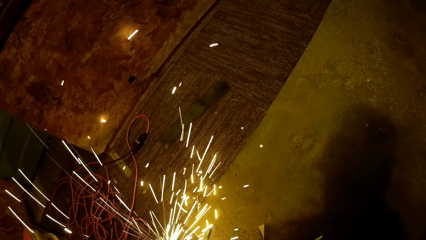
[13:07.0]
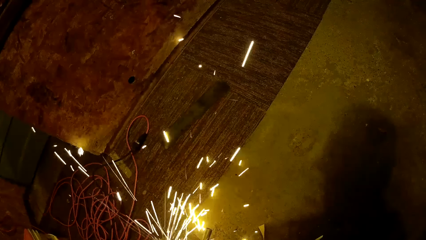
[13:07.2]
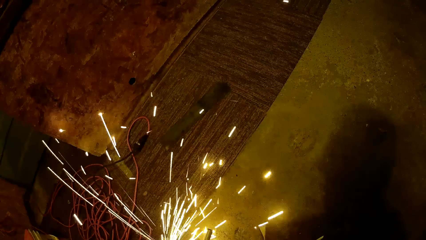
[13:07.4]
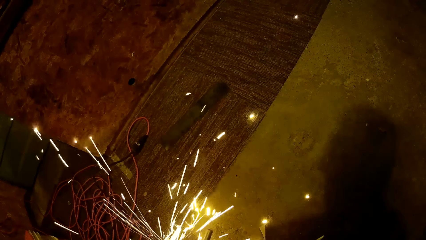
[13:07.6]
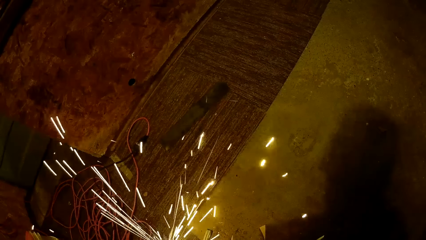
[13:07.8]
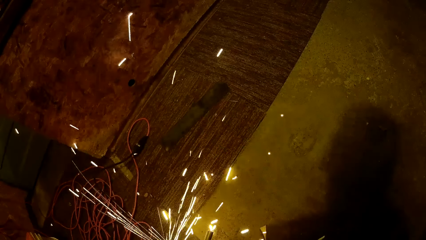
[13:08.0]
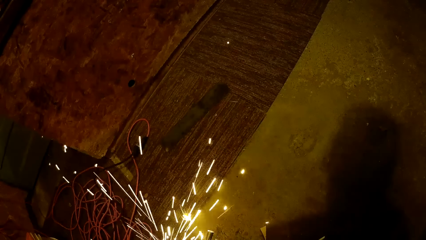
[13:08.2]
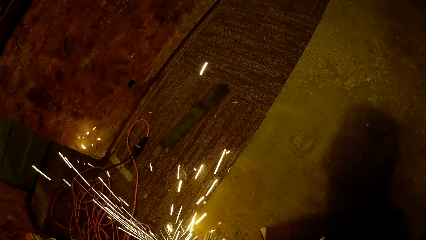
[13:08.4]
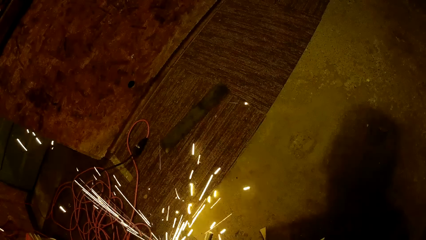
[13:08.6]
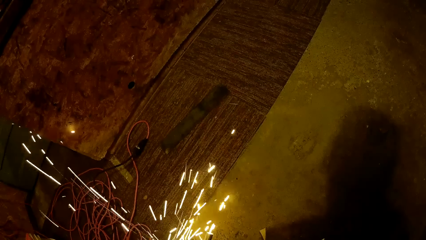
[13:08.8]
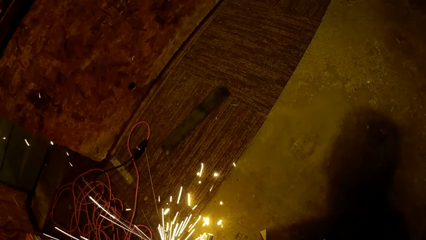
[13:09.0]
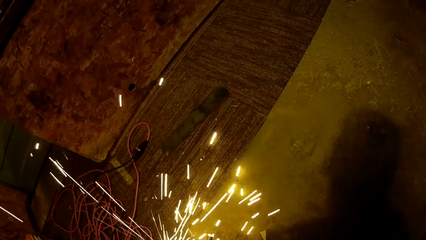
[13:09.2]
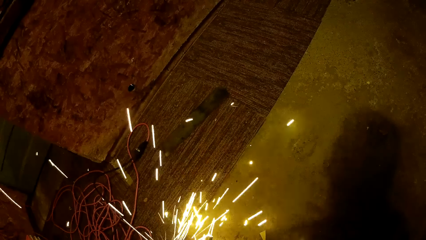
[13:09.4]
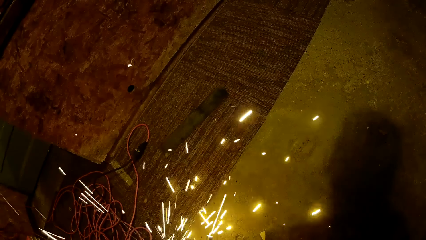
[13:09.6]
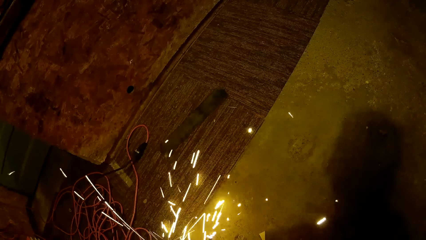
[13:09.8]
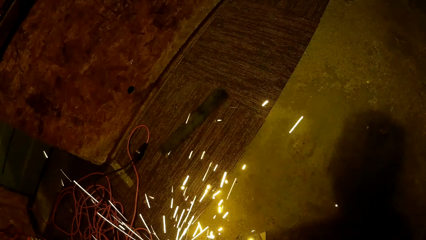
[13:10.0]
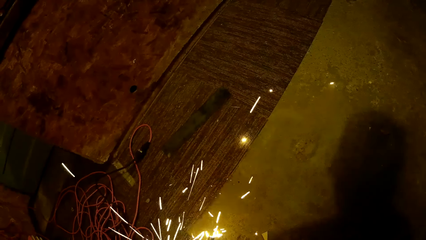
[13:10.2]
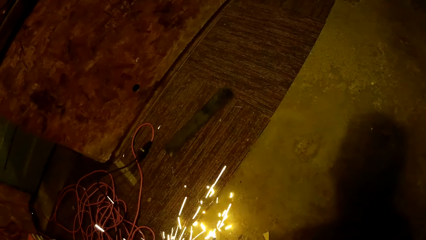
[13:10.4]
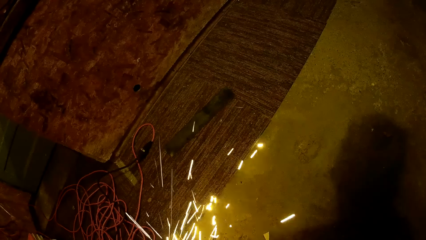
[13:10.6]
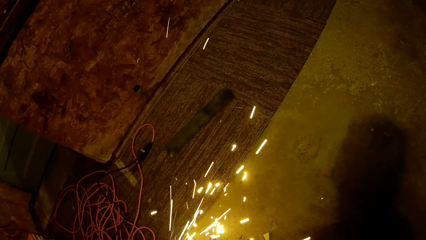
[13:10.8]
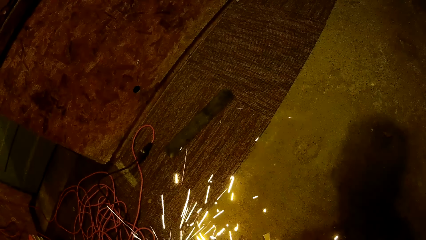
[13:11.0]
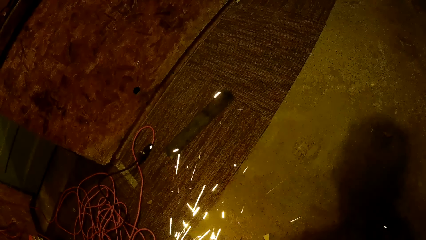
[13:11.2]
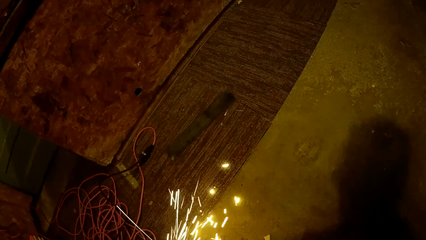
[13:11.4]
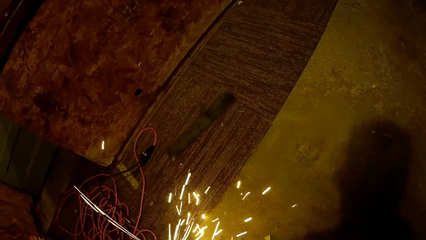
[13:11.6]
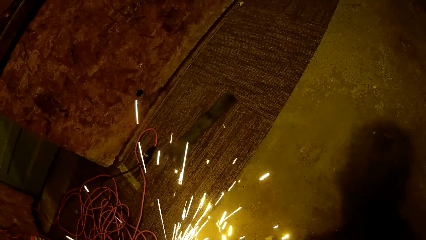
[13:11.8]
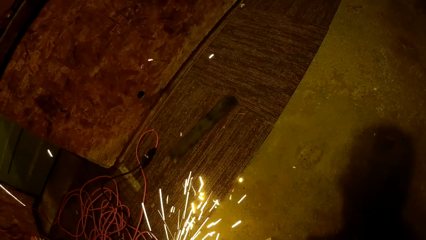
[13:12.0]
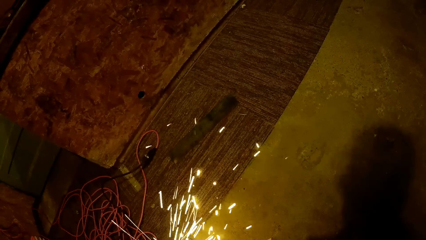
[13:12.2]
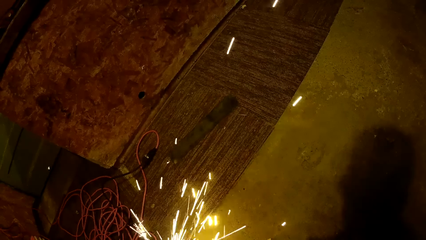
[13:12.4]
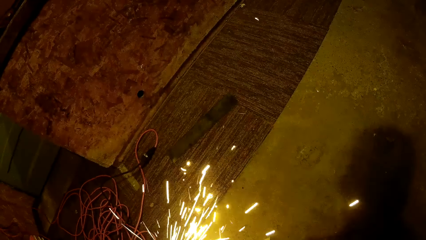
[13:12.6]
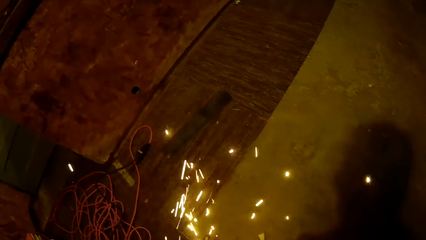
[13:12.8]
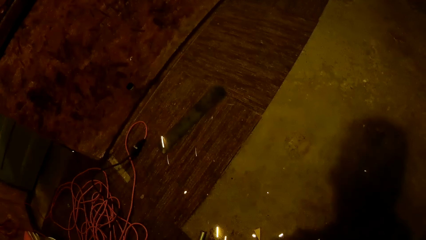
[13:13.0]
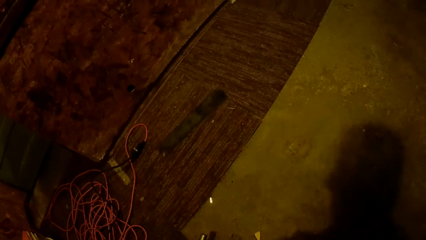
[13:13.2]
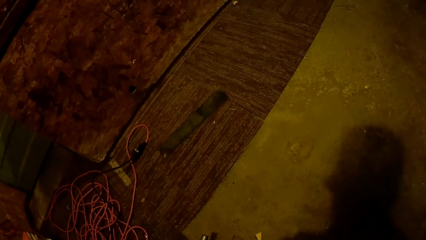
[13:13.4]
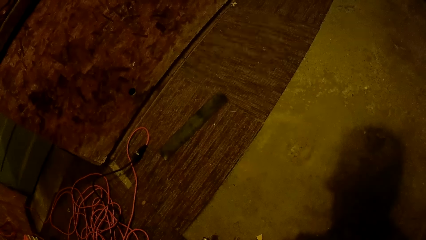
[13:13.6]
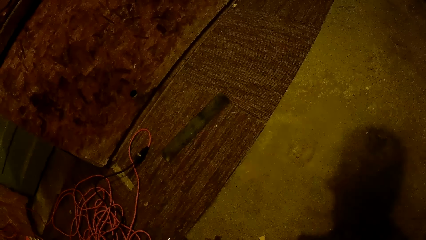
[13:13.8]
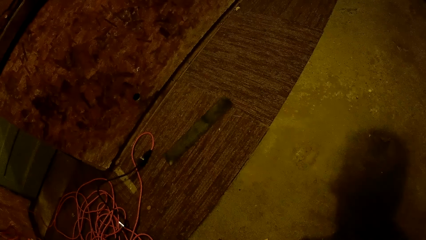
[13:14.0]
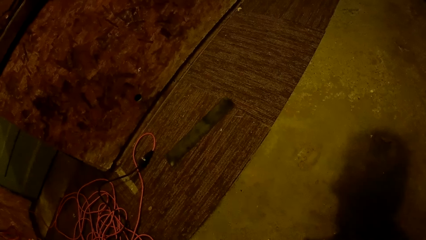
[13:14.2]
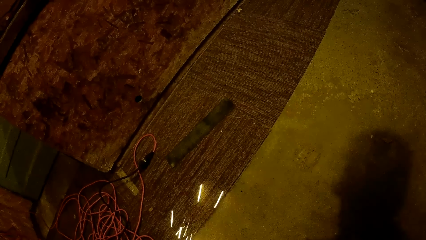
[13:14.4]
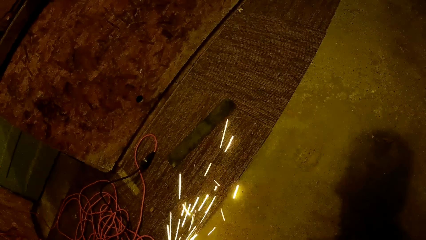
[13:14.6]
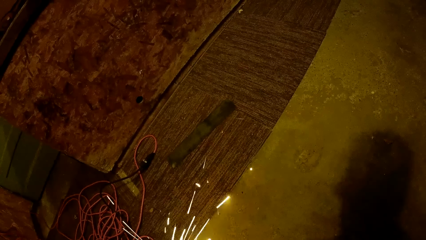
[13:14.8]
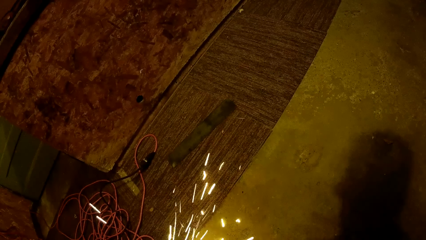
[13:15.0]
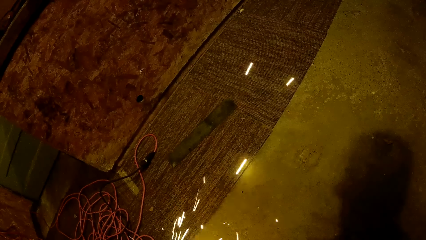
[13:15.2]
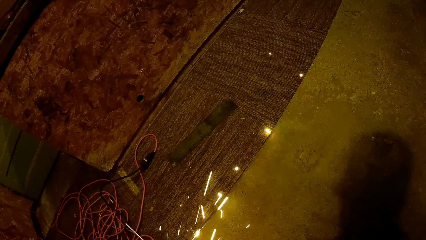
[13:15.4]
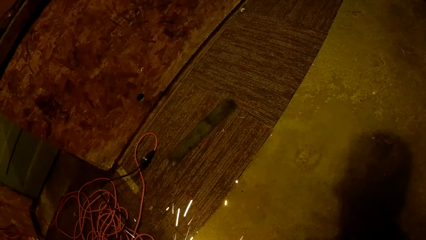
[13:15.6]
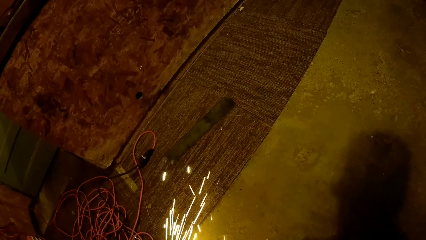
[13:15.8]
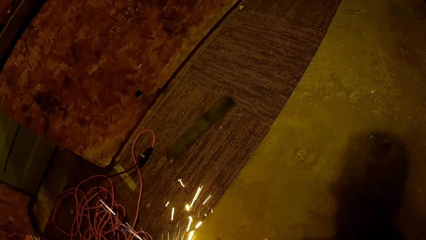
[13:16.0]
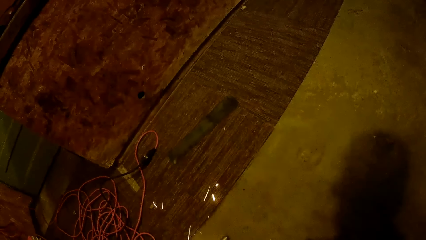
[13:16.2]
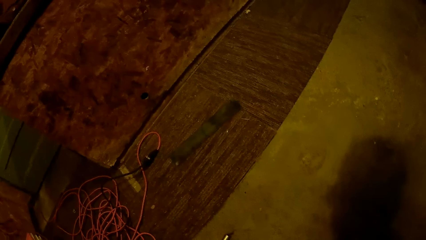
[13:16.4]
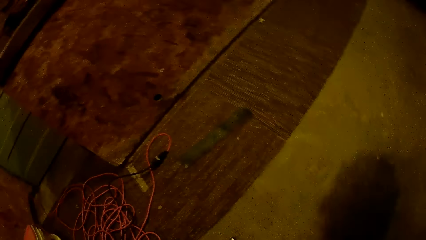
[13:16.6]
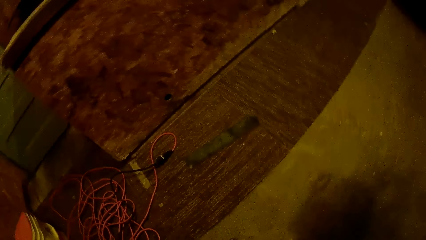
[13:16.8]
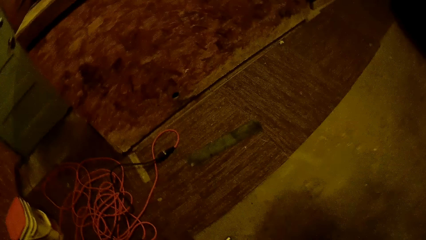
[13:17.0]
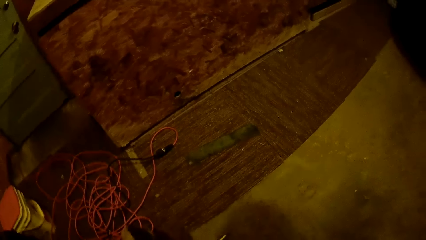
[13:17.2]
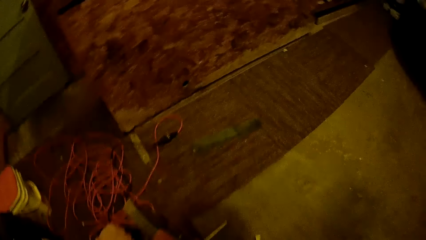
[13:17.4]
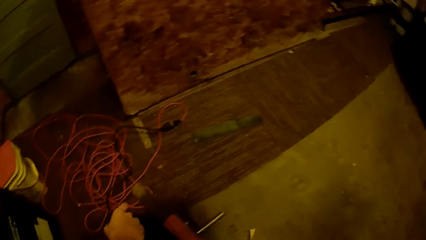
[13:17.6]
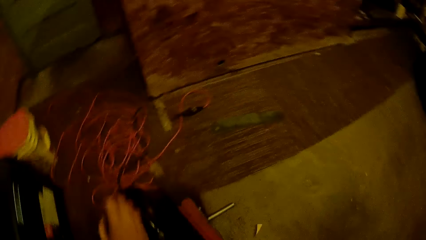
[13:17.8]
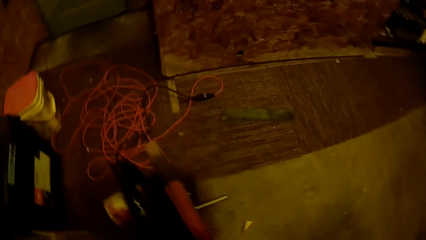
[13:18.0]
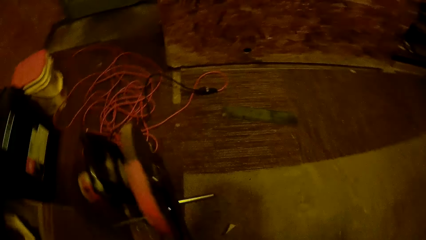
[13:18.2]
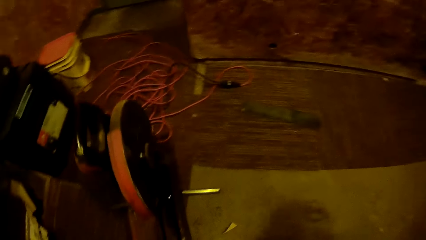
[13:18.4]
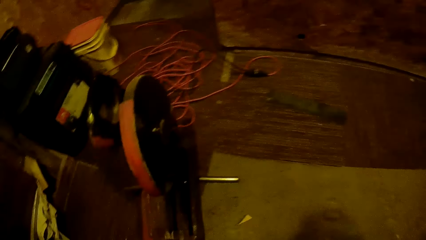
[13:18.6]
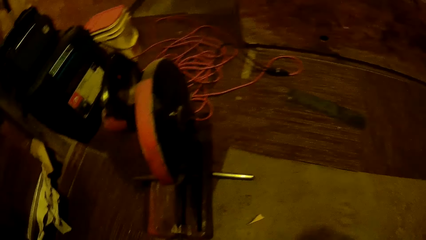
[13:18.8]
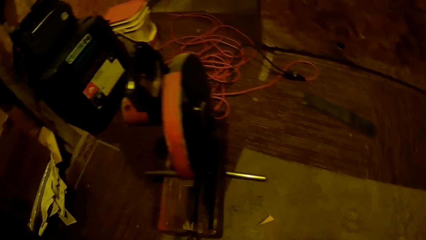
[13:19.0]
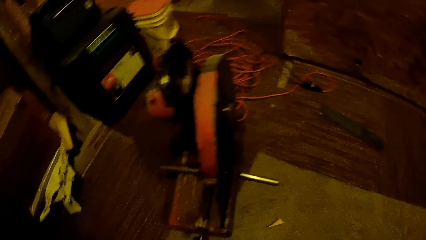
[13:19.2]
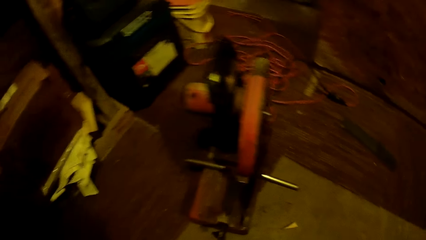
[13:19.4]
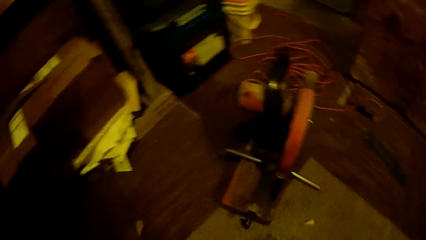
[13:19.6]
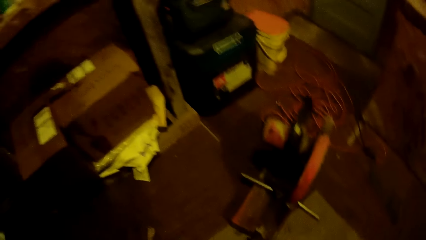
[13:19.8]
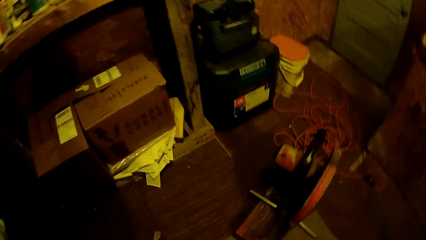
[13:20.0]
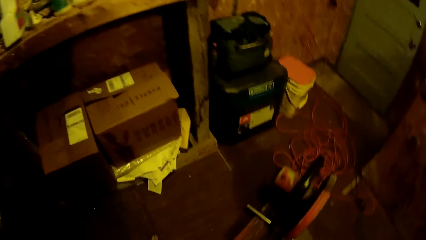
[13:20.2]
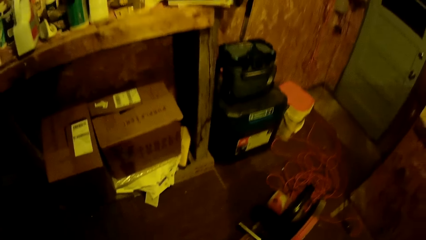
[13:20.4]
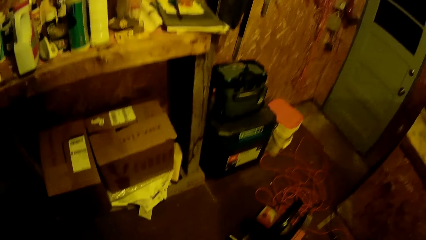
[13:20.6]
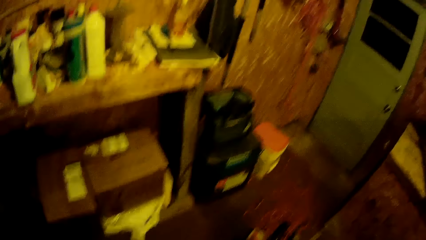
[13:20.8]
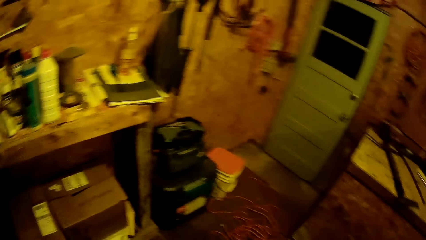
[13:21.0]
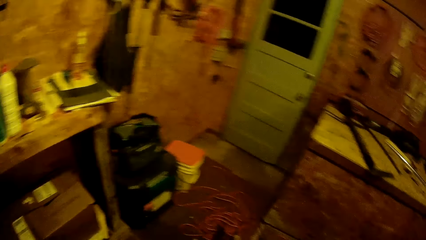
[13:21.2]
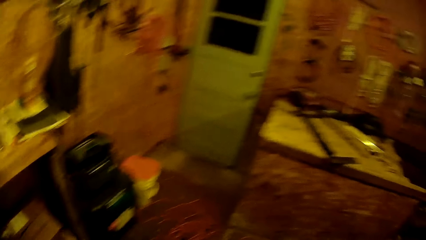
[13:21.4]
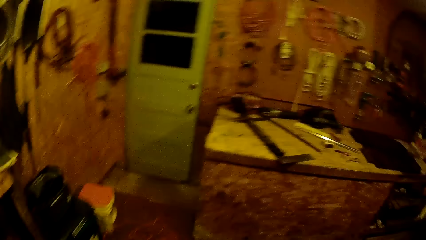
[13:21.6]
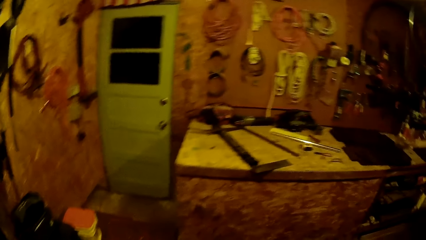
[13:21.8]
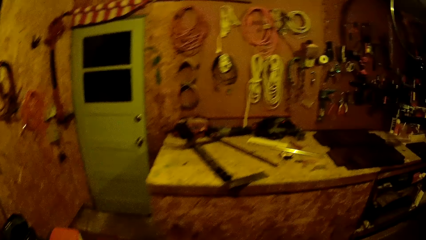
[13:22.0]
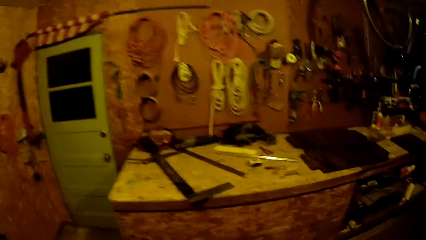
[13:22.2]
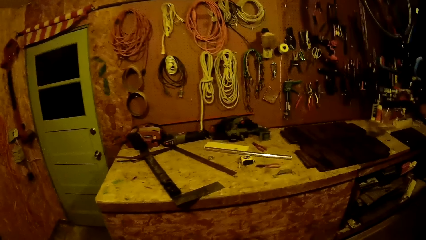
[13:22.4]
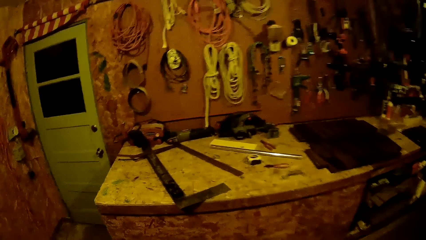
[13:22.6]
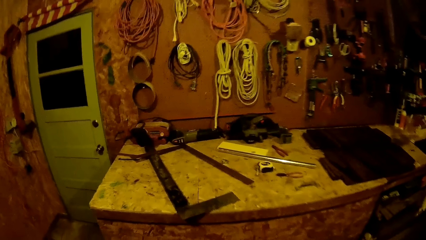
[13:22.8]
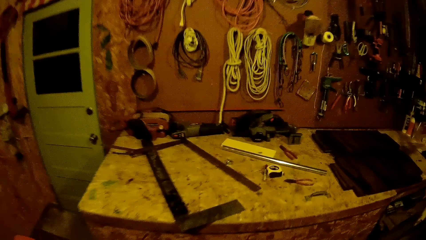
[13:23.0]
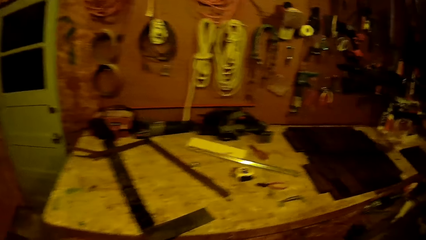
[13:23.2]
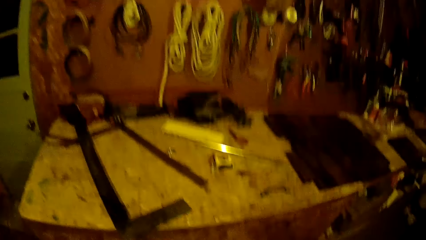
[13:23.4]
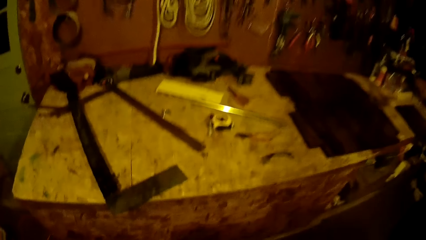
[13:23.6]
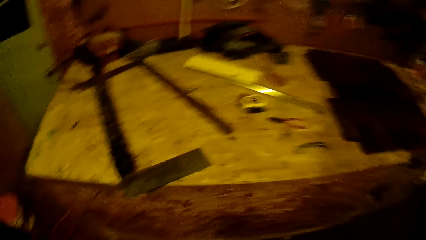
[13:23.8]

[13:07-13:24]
The camera wearer walks to the car.
